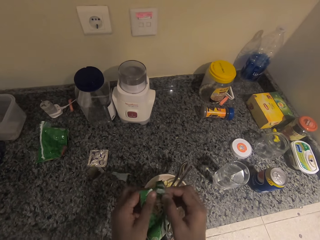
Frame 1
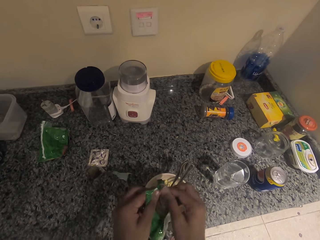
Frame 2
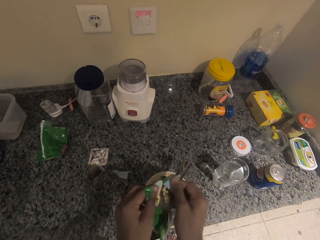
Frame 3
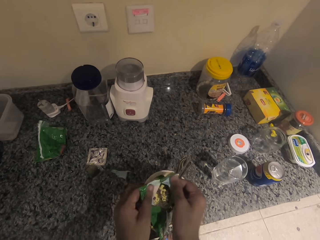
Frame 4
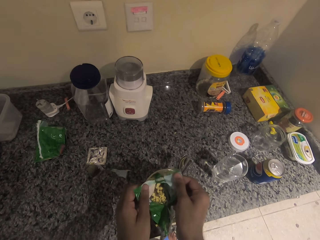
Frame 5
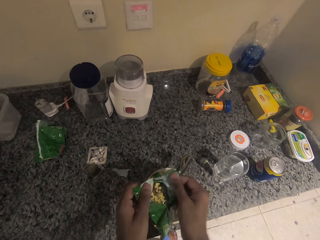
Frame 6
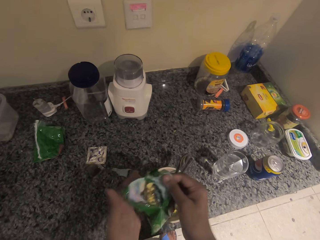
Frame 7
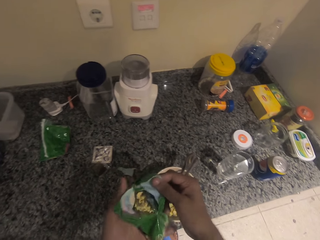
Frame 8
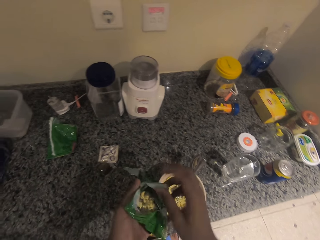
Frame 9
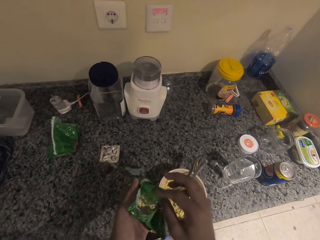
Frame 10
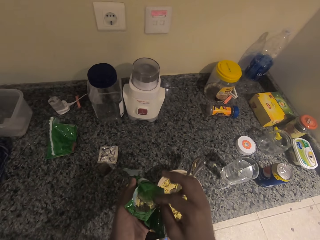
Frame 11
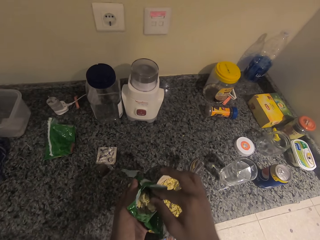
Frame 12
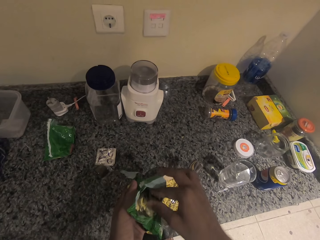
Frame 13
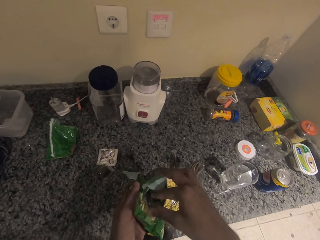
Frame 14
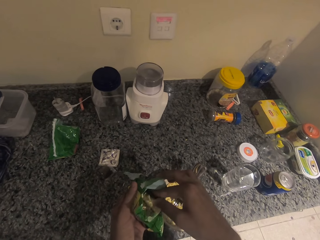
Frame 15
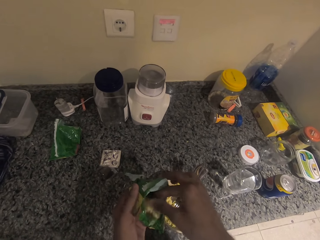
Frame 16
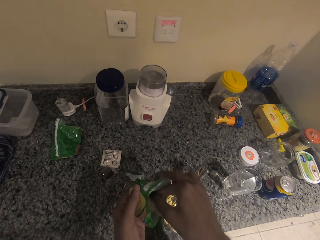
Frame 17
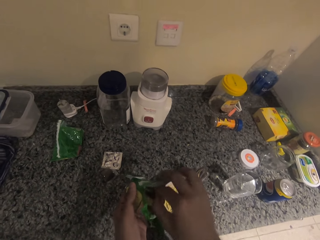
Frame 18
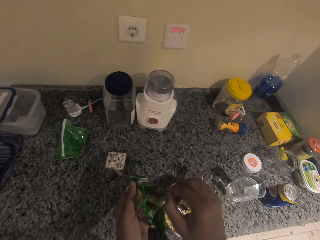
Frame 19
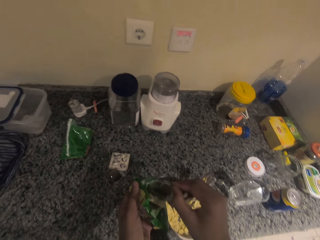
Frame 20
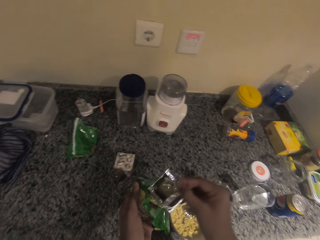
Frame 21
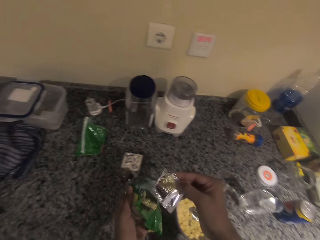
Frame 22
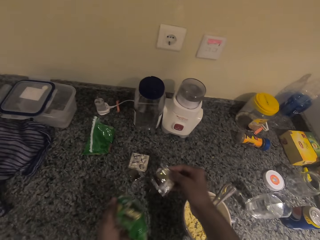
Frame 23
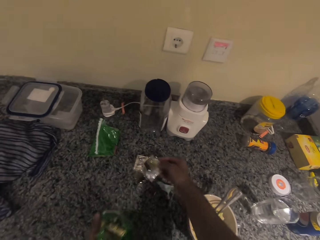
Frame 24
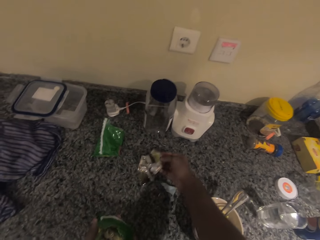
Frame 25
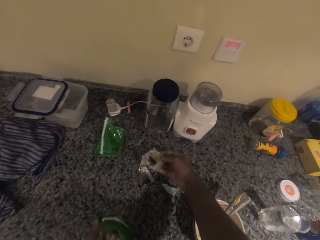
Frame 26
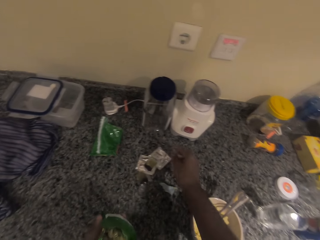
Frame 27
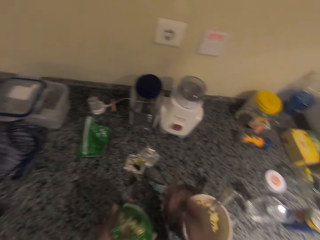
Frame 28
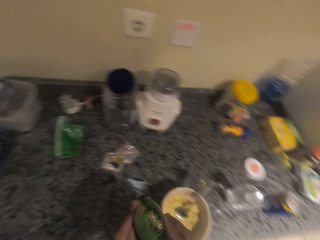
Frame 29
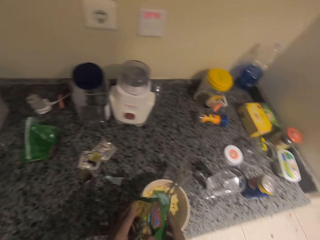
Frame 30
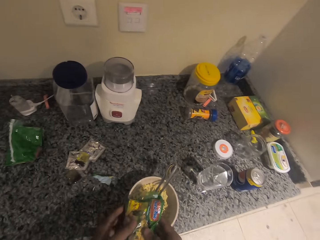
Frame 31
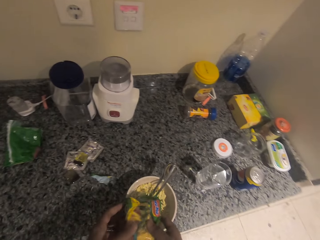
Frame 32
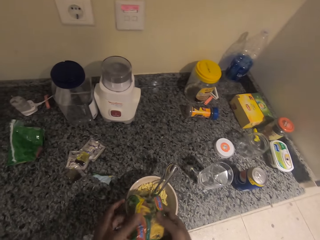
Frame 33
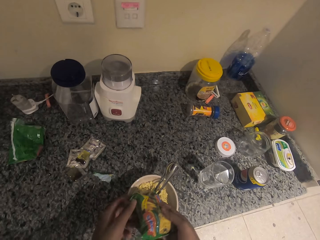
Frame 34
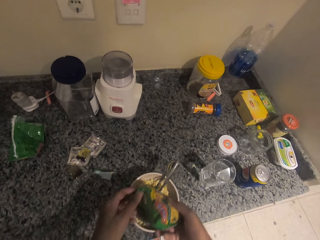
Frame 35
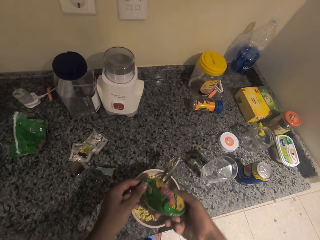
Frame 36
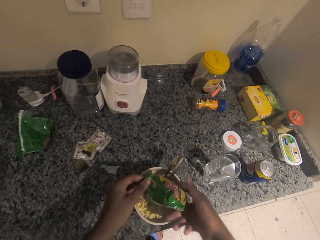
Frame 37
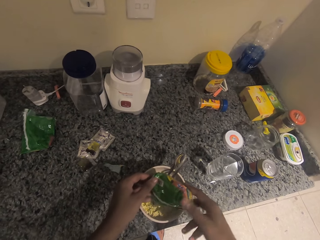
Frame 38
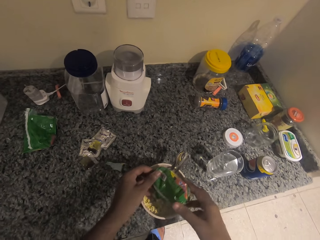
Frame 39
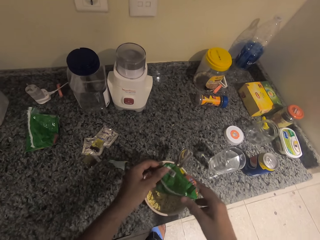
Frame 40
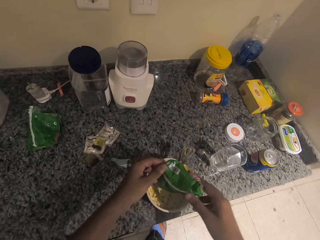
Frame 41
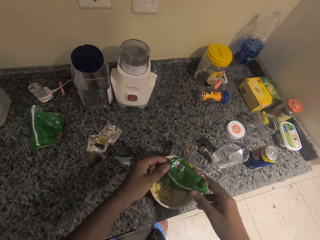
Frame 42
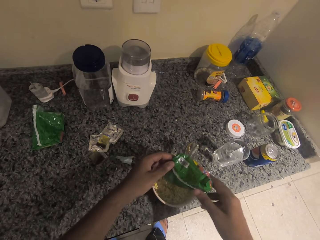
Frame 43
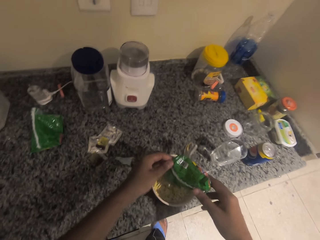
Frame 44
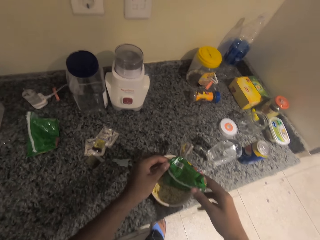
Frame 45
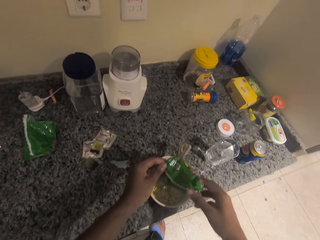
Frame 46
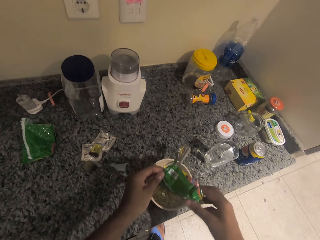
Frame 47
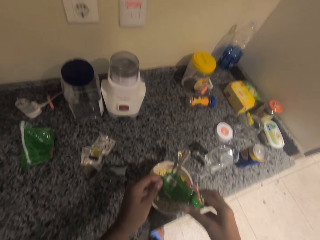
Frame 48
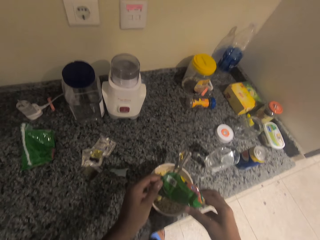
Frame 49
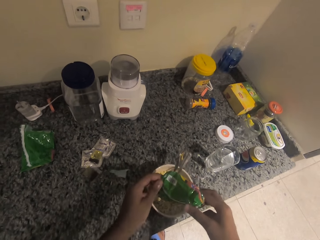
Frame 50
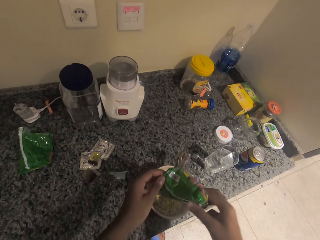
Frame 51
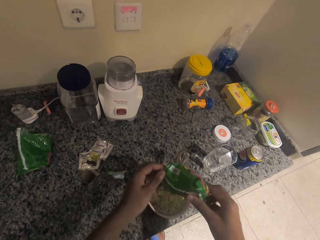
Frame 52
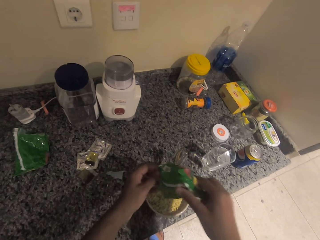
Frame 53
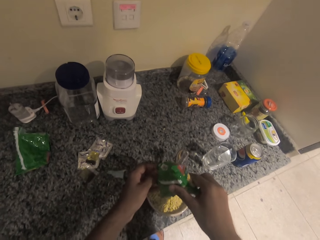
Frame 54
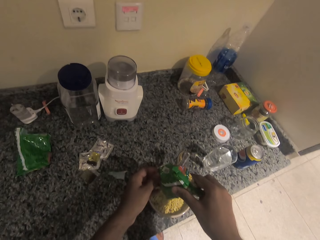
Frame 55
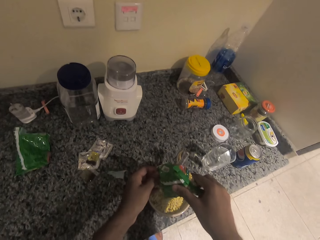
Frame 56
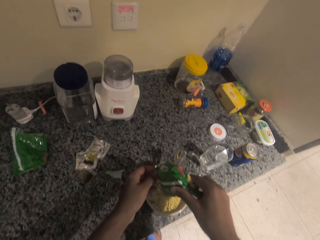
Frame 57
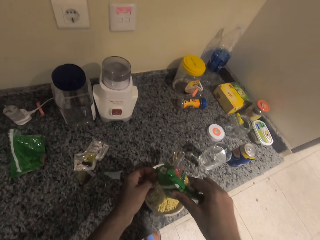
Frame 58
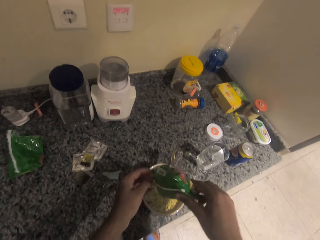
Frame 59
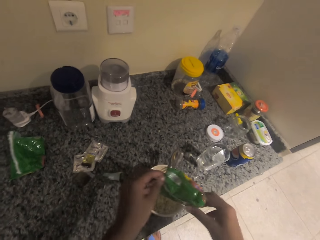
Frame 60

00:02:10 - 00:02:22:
The camera wearer opens the noodle pack. They remove the seasoning packet, put something on the table, and pour the noodles in the bowl.

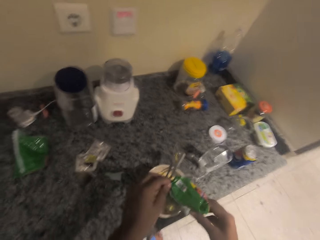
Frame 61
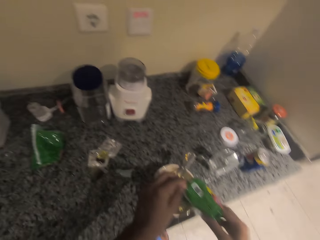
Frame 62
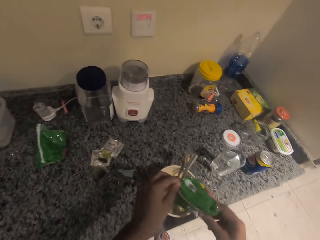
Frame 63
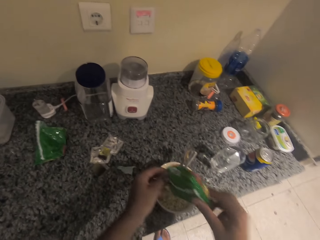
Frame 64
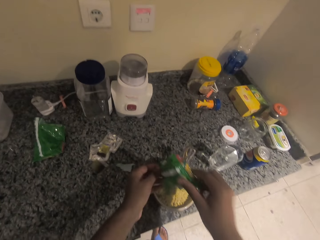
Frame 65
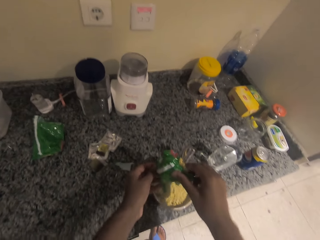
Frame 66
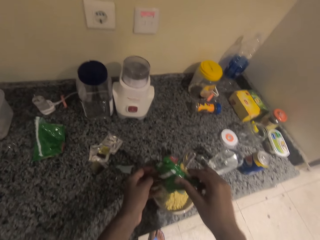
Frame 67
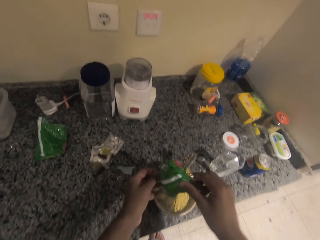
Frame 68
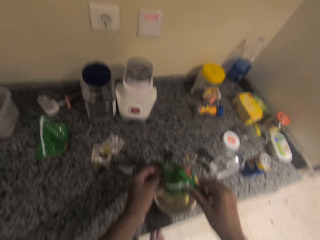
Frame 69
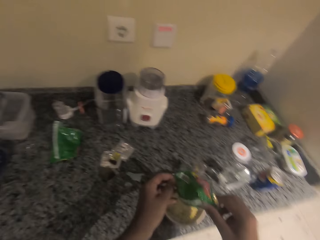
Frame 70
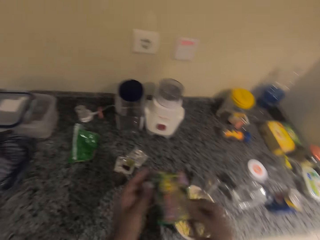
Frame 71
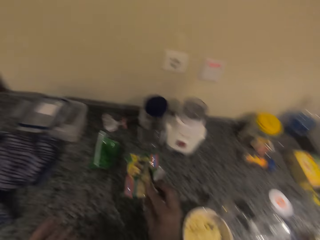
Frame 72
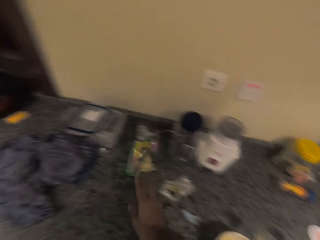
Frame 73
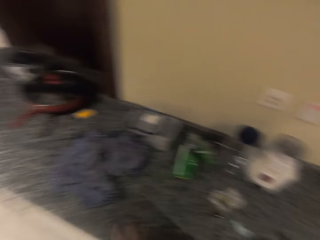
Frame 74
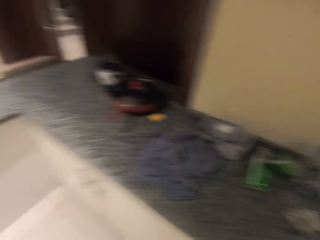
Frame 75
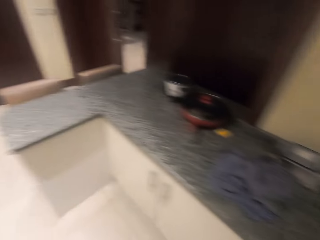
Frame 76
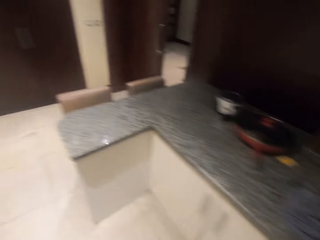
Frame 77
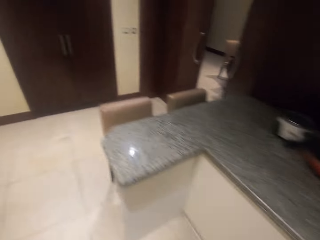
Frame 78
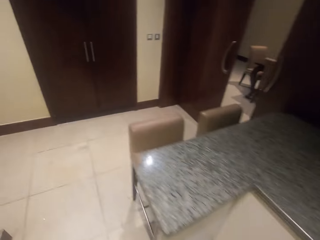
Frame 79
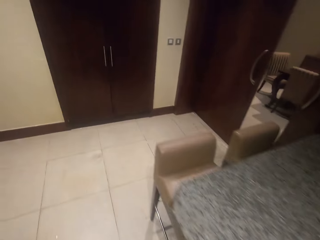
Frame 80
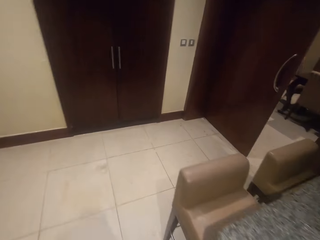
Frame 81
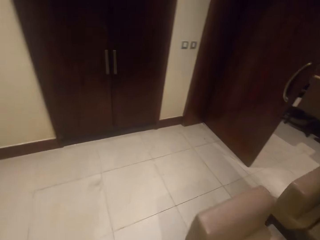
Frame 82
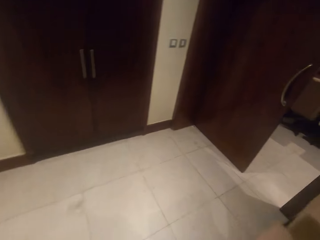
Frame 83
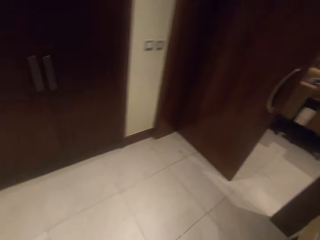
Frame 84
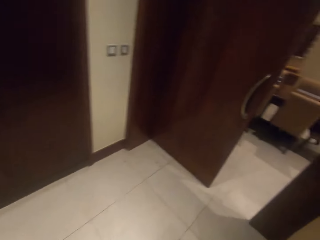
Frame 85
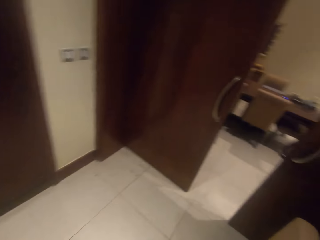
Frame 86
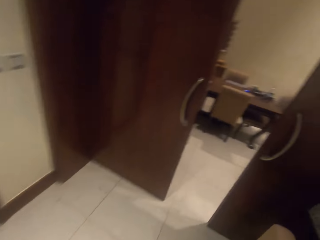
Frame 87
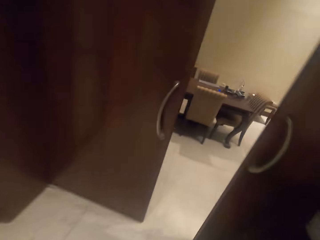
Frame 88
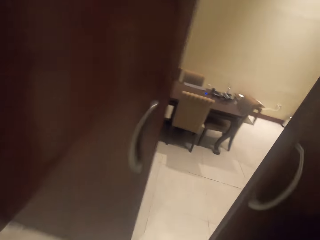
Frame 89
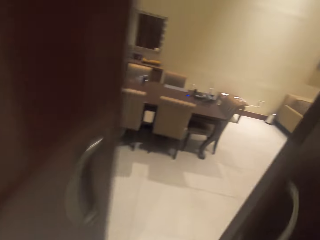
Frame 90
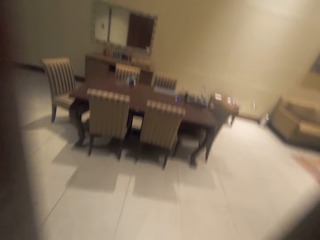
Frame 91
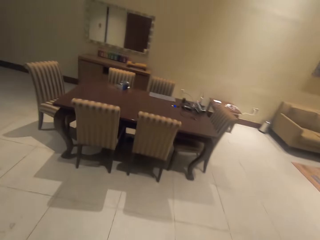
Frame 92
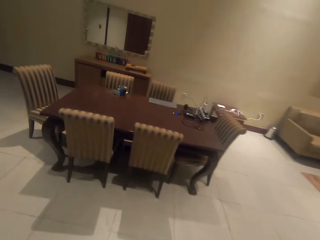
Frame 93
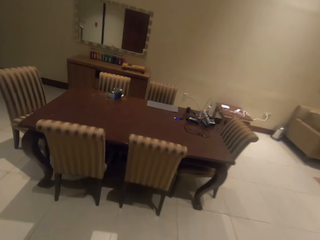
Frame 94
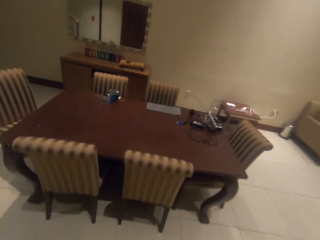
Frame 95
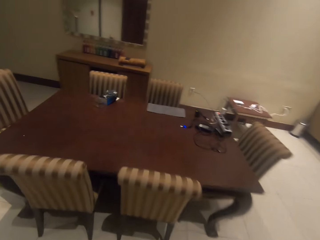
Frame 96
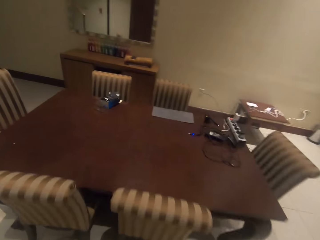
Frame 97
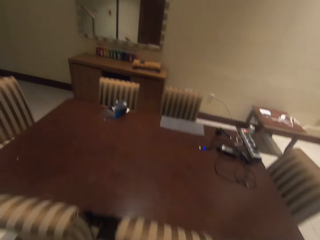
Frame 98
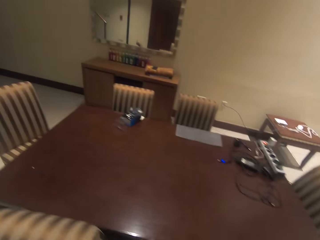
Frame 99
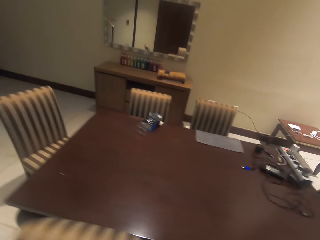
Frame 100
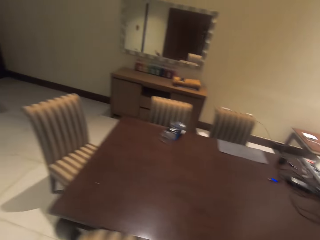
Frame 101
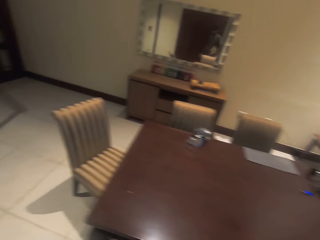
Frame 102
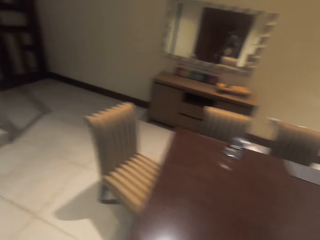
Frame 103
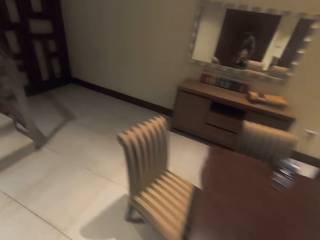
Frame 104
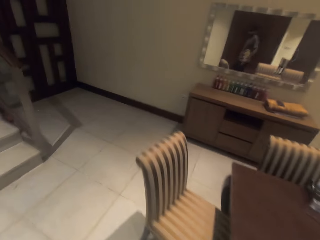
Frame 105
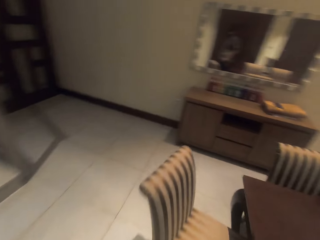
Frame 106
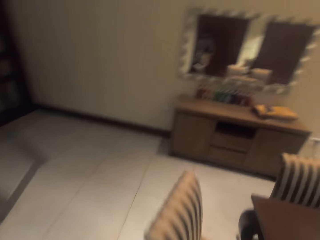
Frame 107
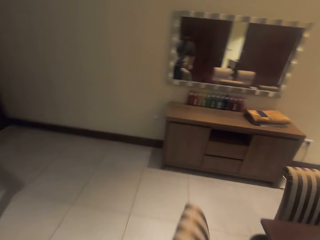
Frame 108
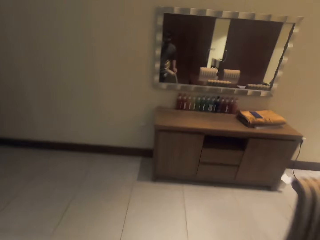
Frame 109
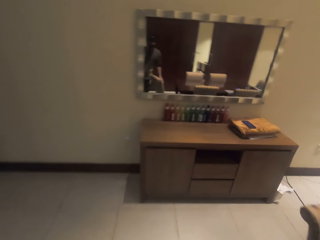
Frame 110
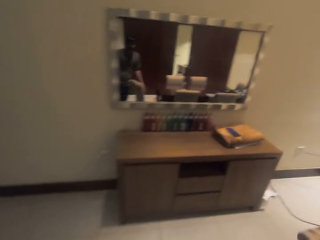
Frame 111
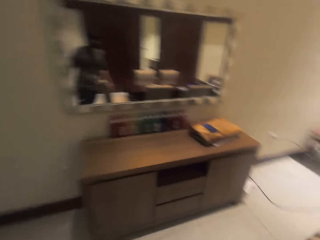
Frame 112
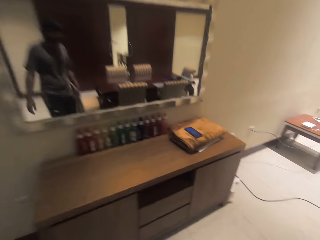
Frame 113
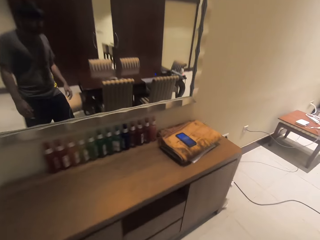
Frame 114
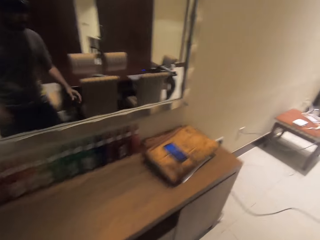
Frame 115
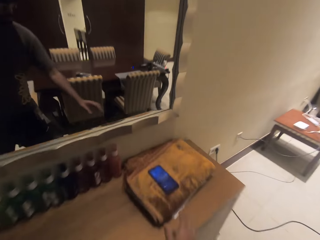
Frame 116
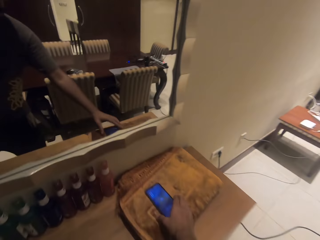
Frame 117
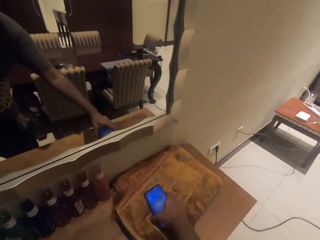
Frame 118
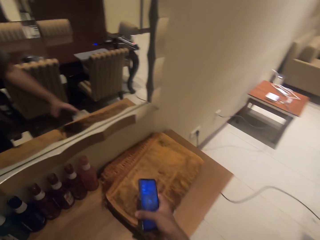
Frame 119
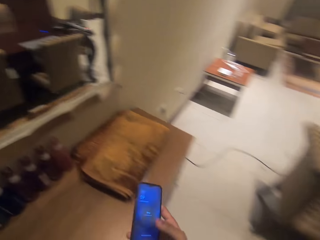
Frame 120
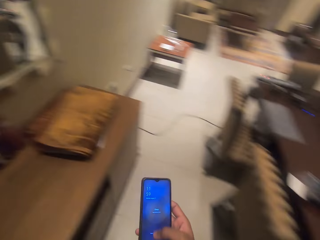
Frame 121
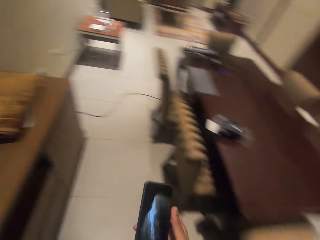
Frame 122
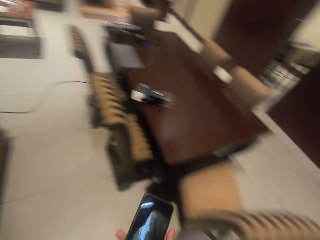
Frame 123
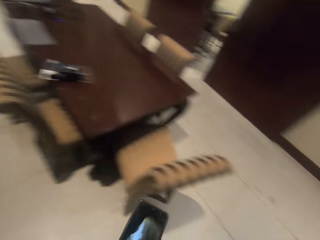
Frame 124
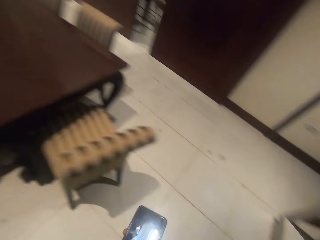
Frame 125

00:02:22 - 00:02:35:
The camera wearer puts the polythene on the table. They walk in the living room. They take the phone from the table.
